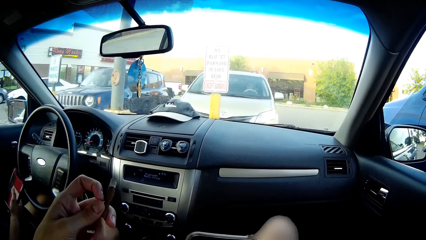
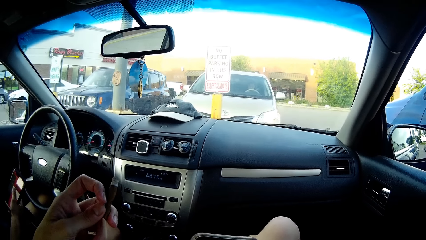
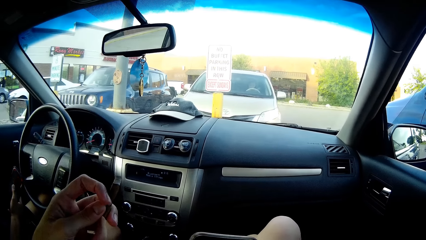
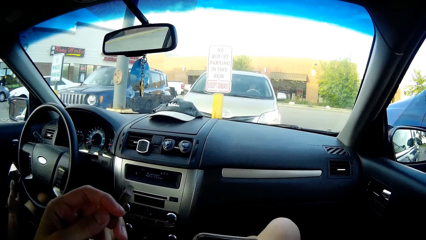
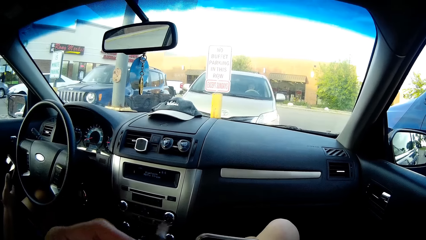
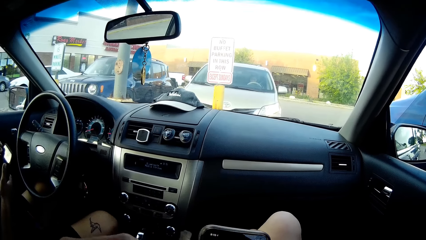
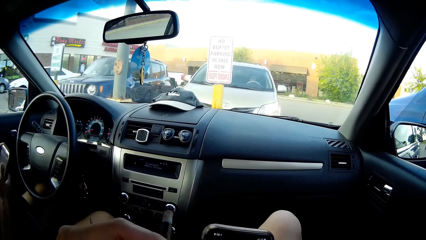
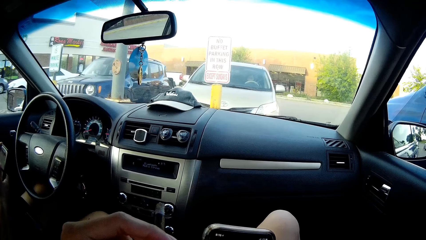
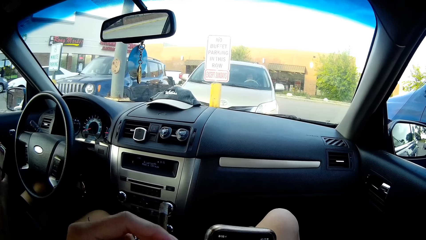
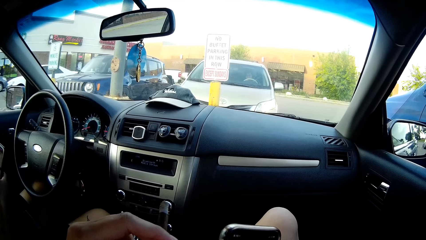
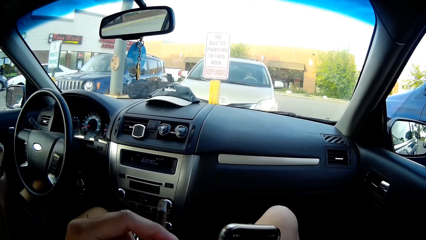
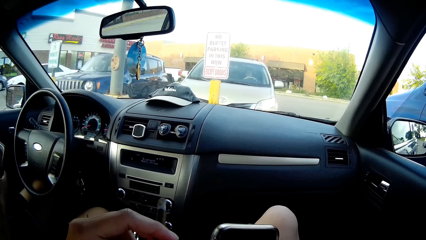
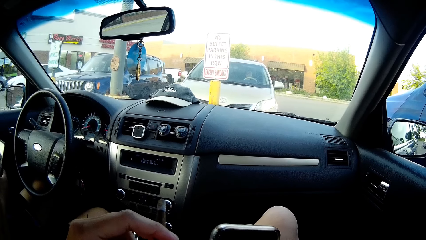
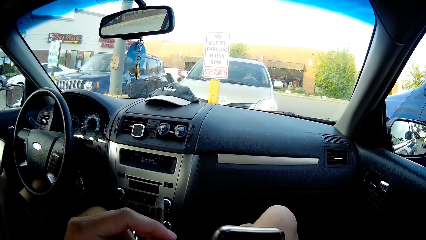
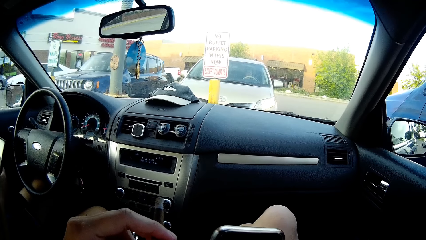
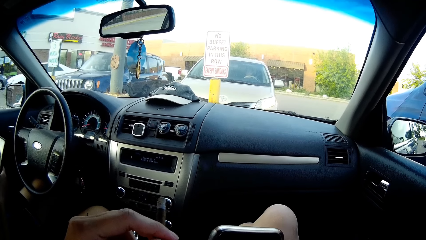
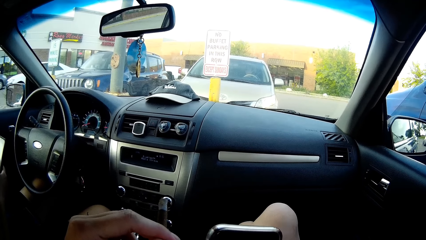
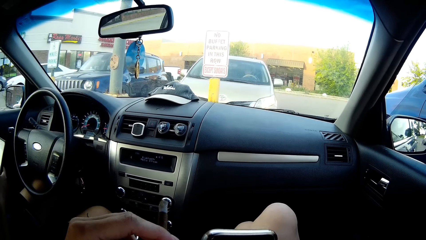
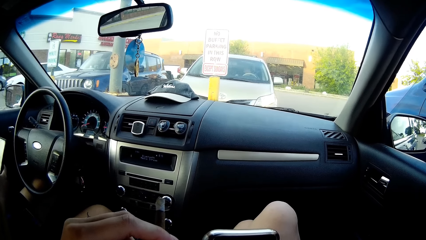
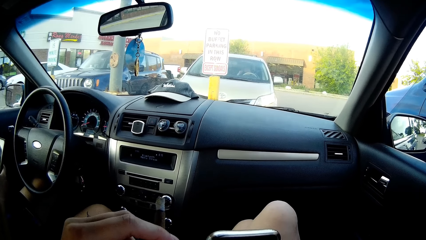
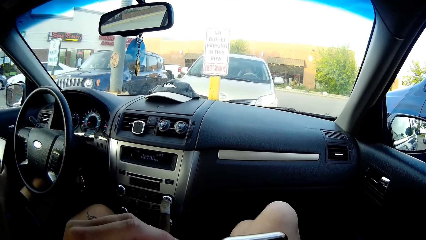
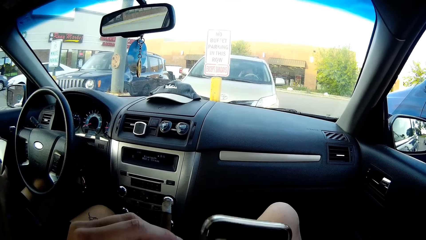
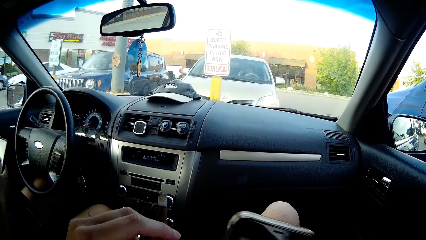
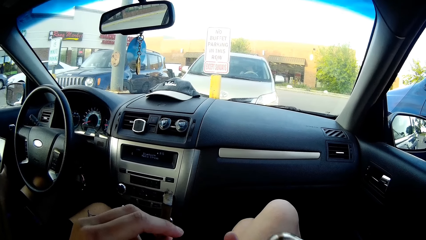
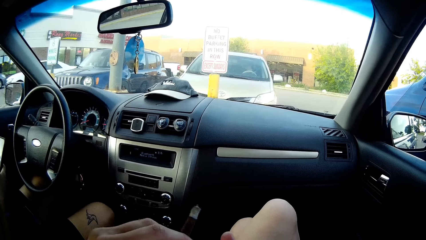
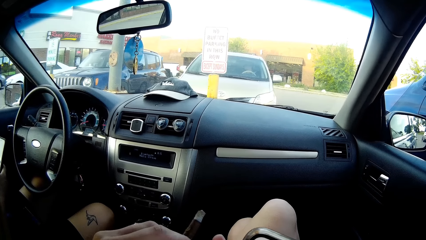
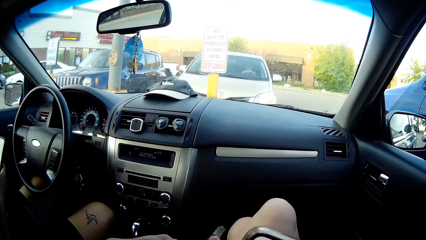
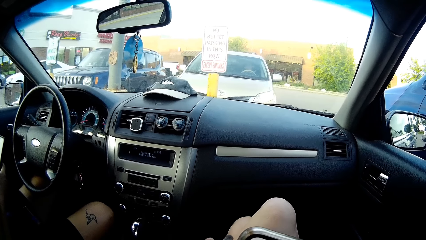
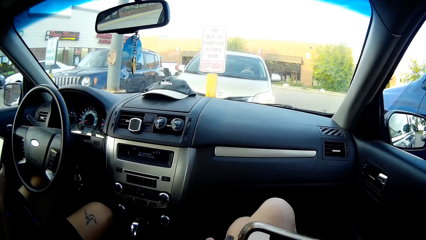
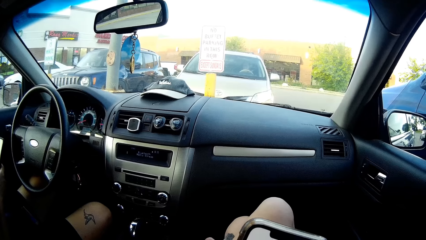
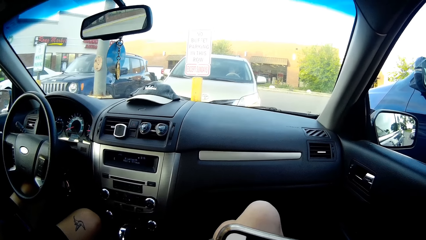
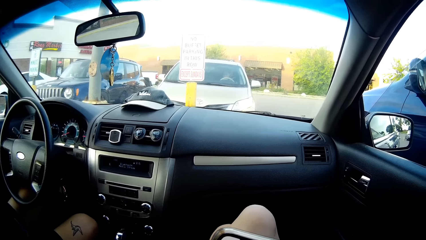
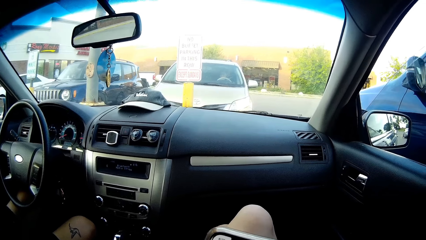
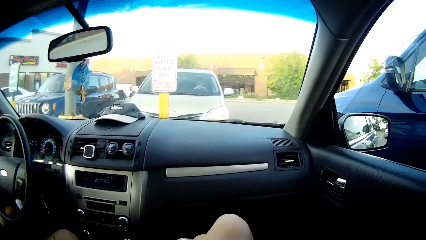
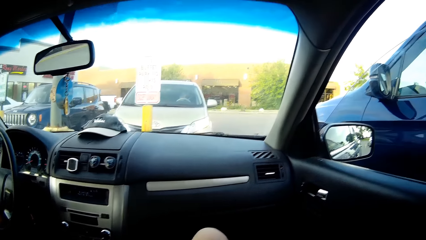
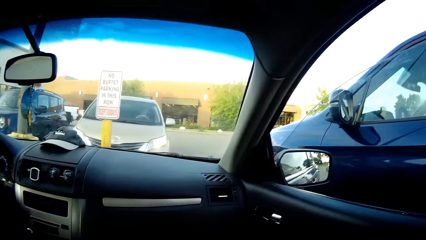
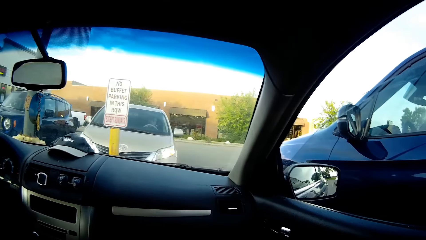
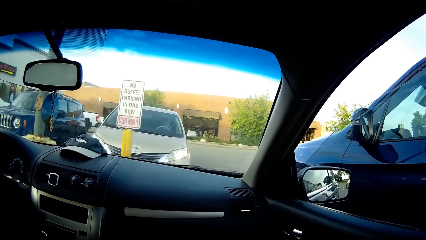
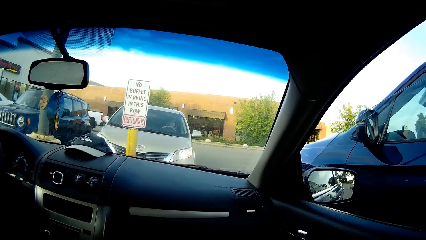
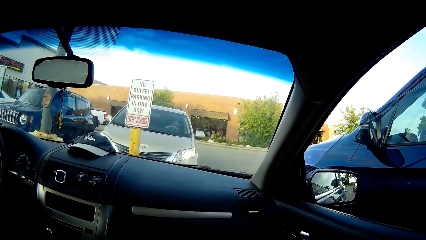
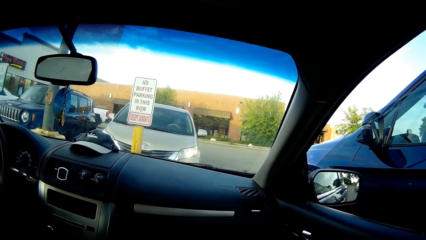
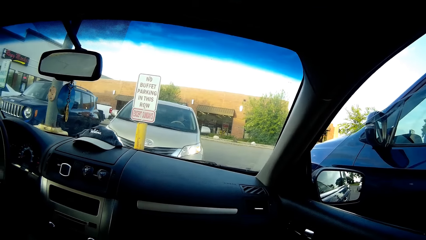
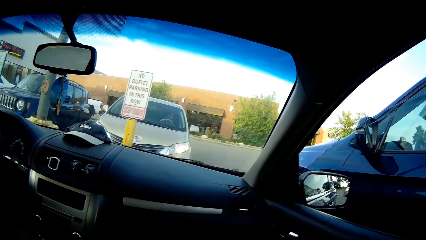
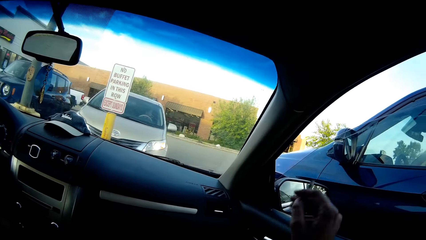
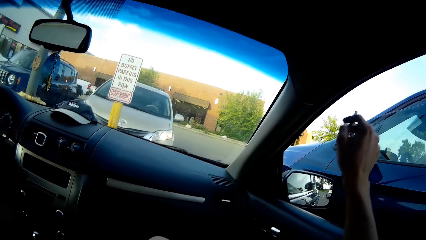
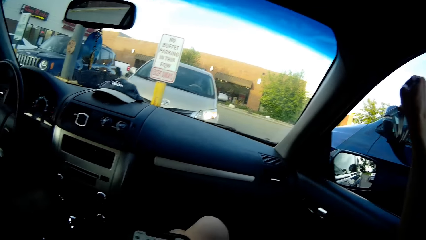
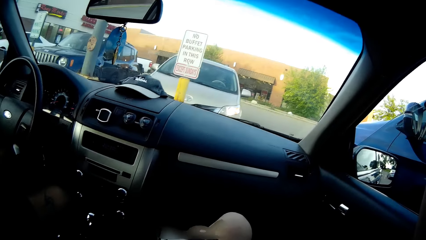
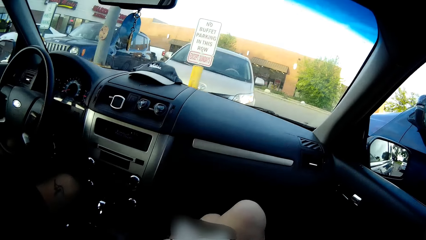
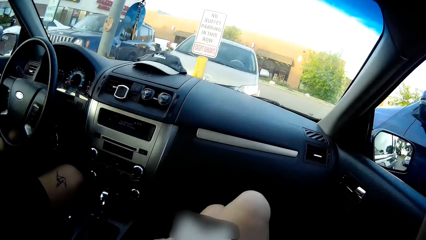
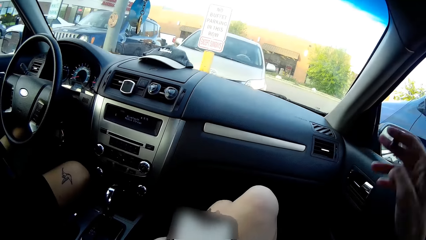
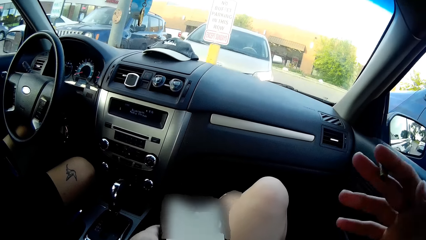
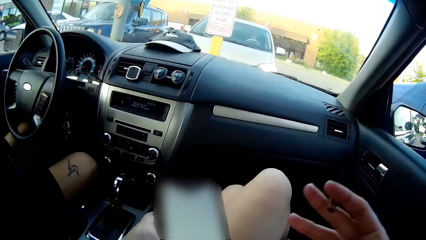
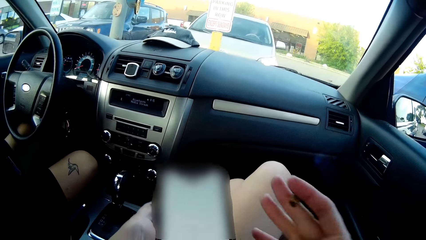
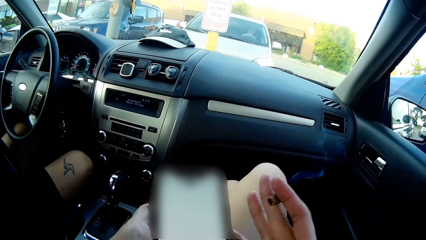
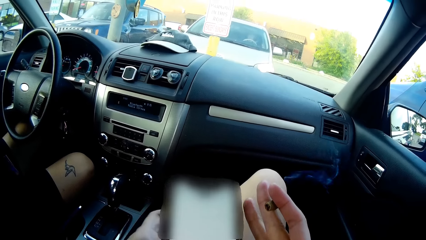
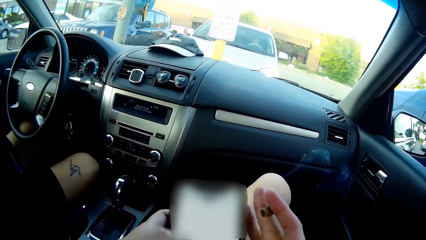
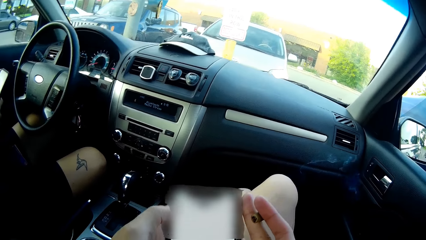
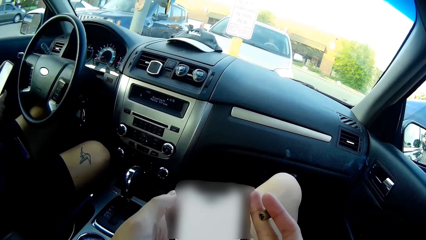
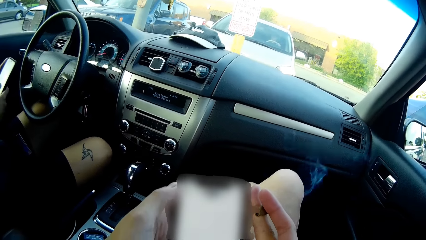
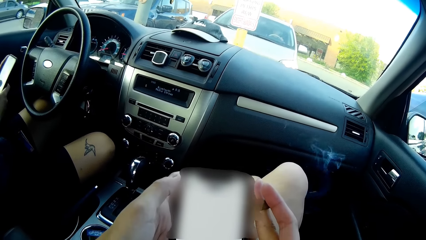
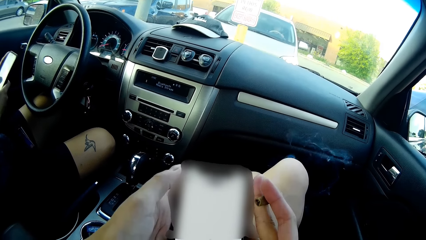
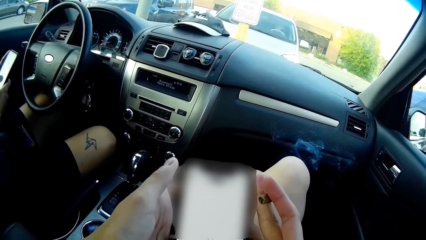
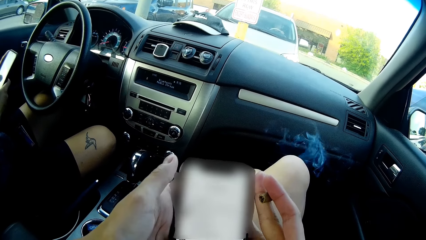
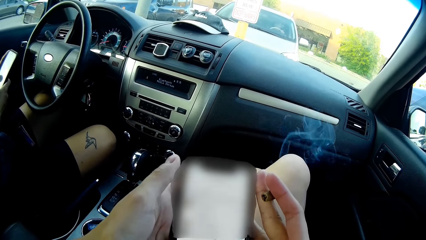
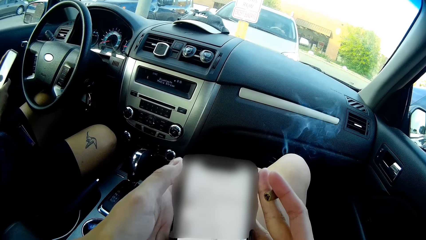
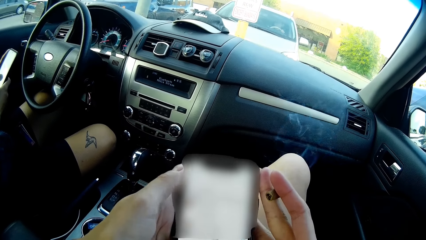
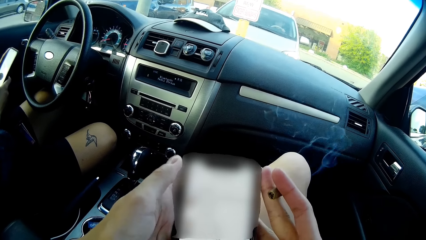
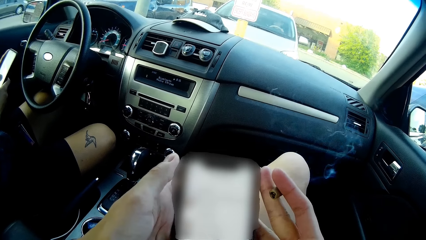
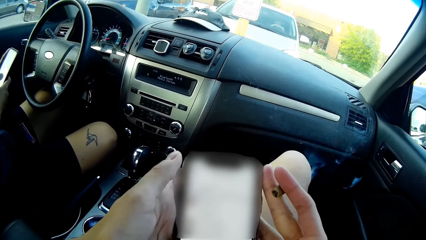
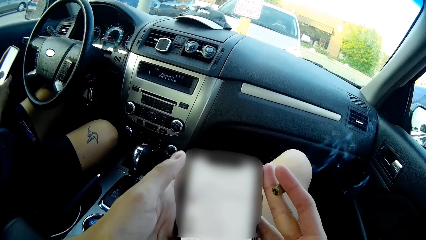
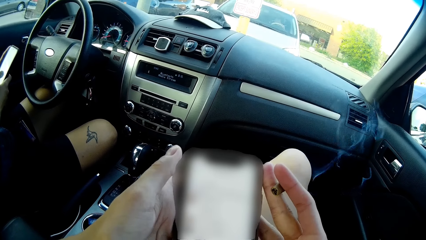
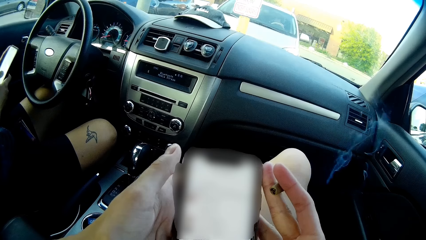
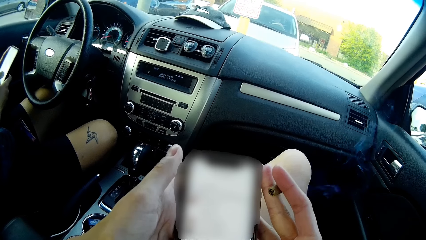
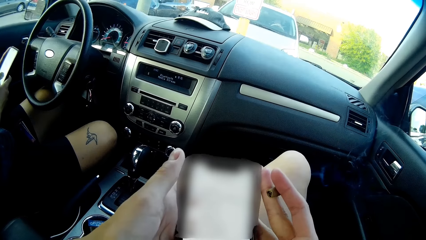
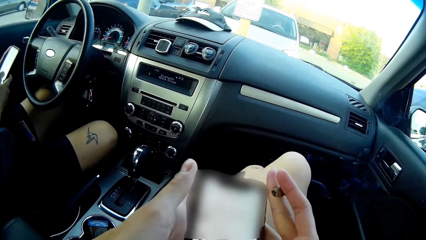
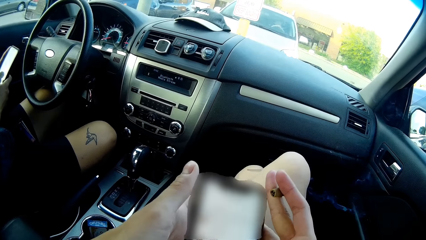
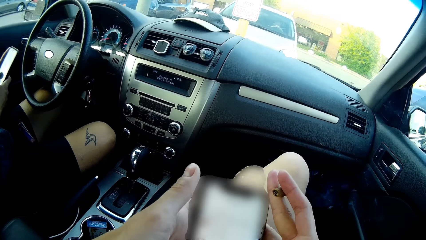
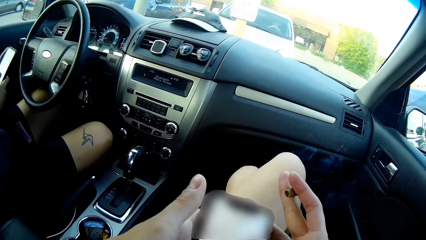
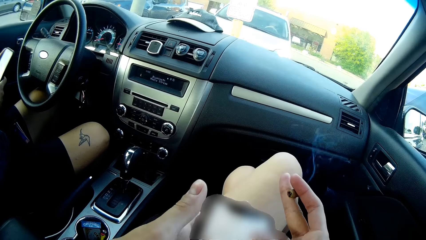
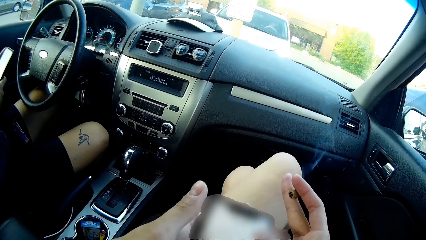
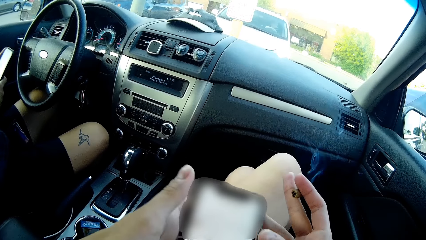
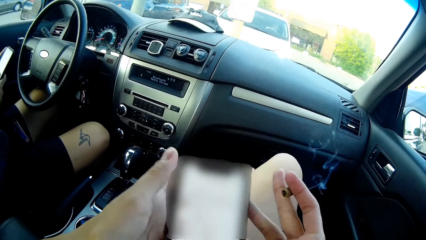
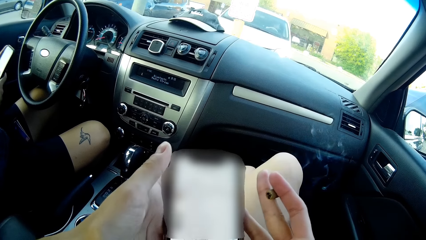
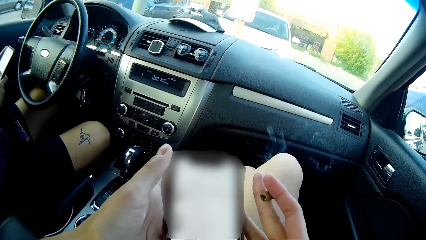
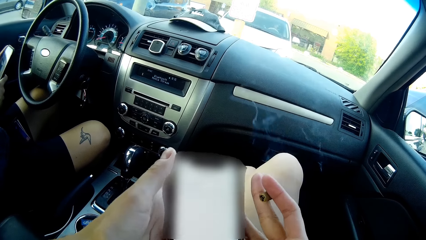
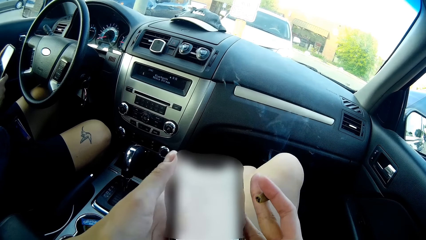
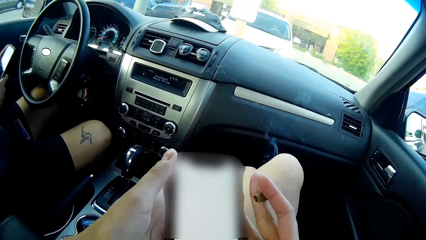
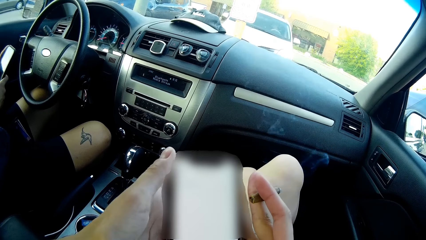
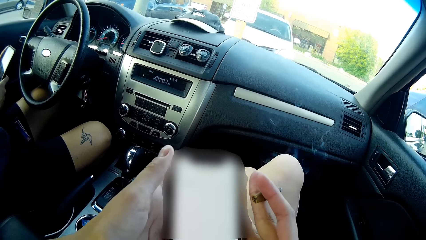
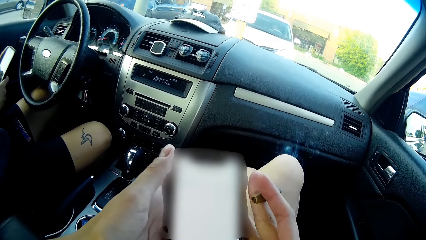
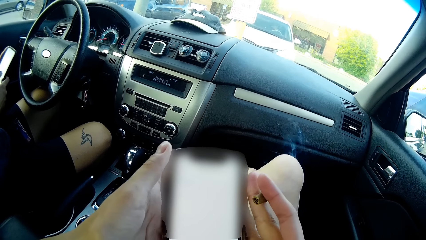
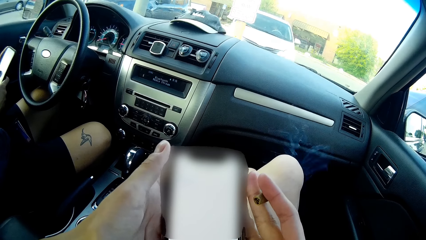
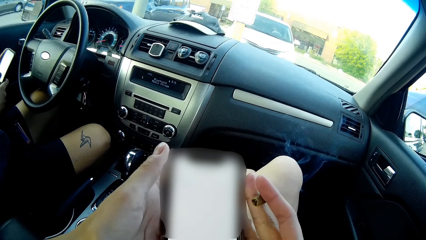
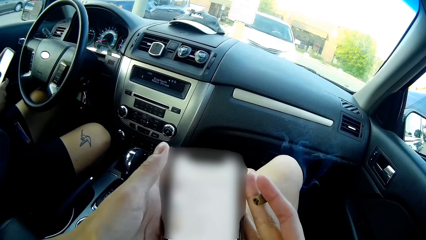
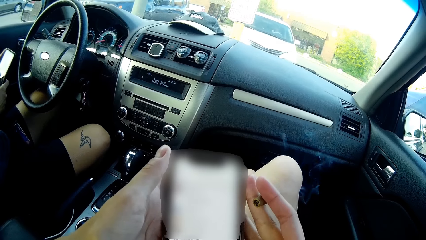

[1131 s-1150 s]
The man operates the phone with both hands. The camera wearer scrolls the phone. She lifts the cigarette out the window with her right hand. She operates the phone with both hands.
